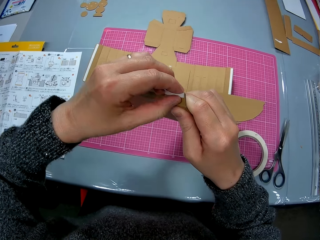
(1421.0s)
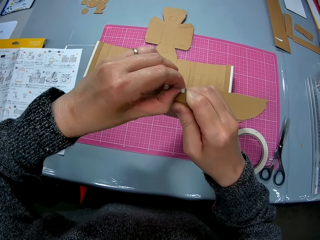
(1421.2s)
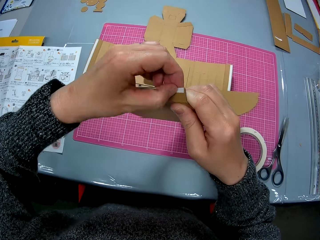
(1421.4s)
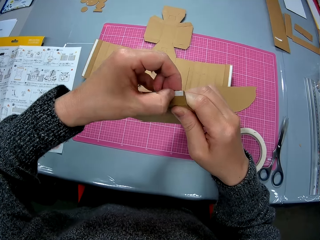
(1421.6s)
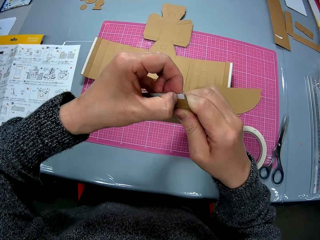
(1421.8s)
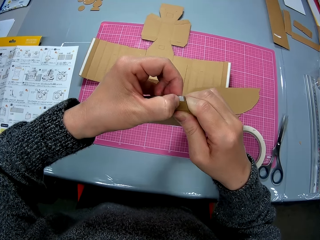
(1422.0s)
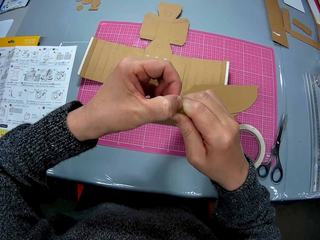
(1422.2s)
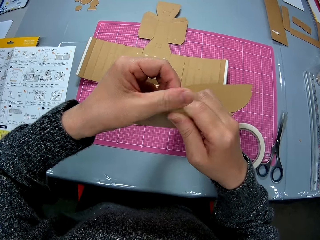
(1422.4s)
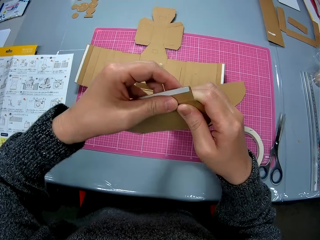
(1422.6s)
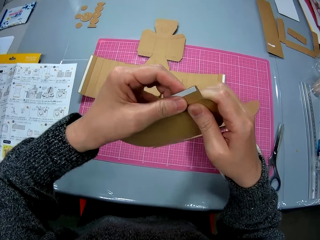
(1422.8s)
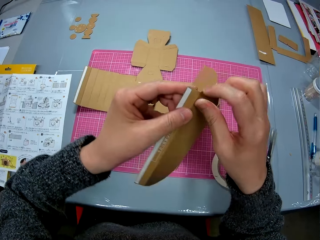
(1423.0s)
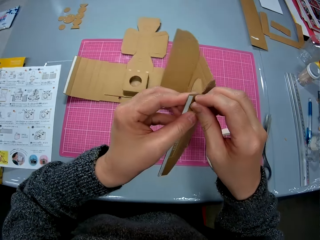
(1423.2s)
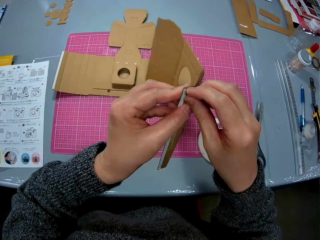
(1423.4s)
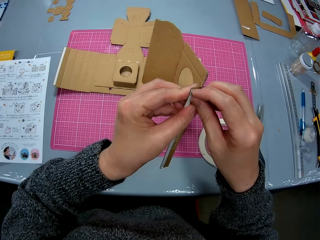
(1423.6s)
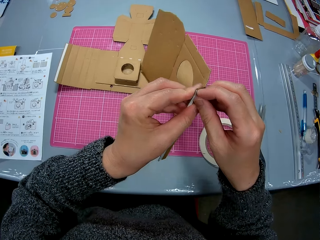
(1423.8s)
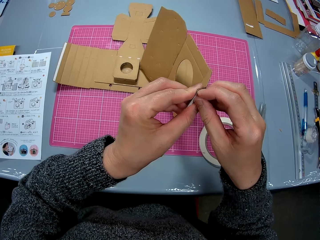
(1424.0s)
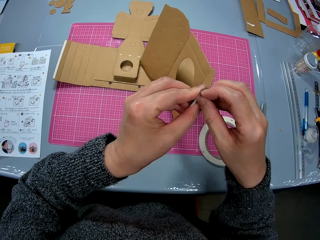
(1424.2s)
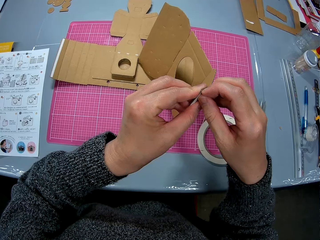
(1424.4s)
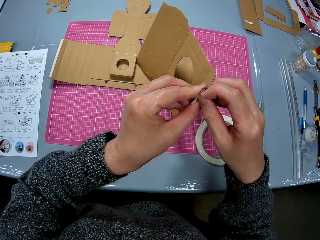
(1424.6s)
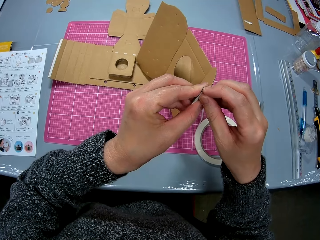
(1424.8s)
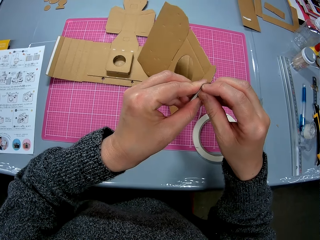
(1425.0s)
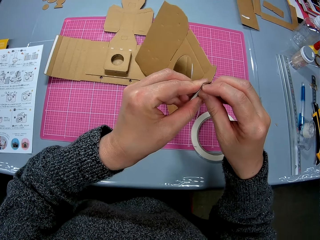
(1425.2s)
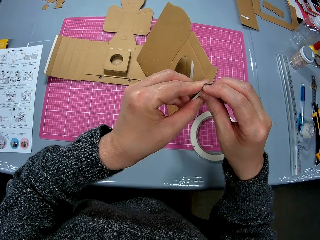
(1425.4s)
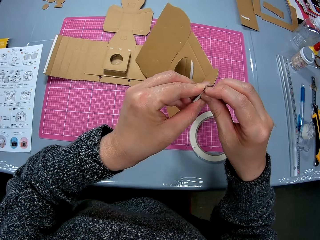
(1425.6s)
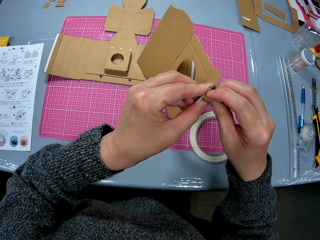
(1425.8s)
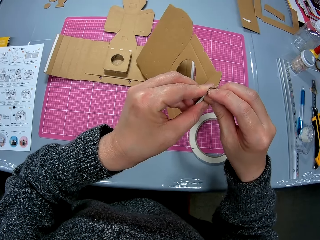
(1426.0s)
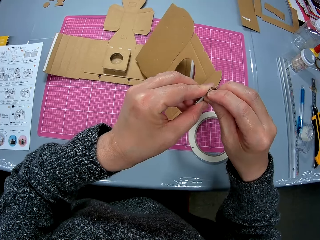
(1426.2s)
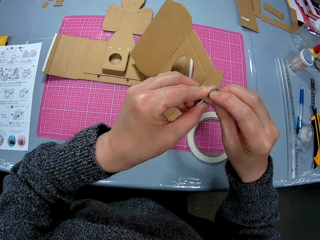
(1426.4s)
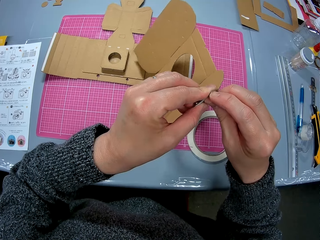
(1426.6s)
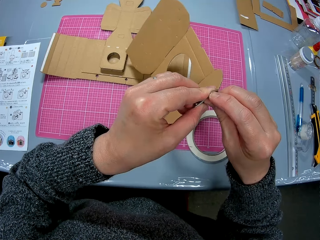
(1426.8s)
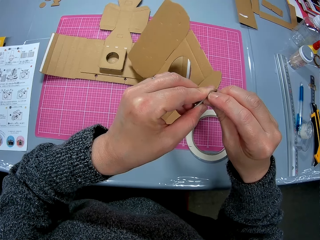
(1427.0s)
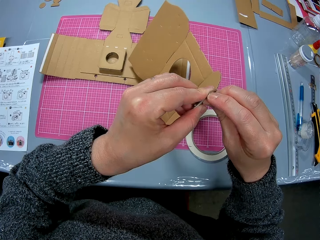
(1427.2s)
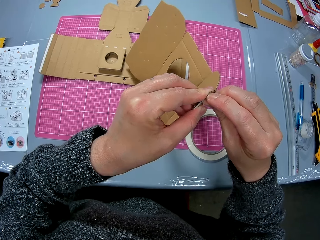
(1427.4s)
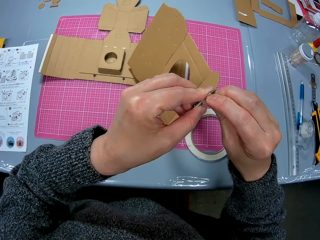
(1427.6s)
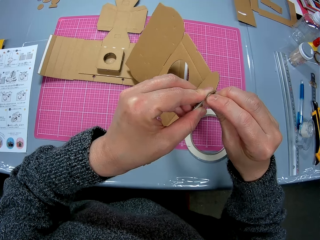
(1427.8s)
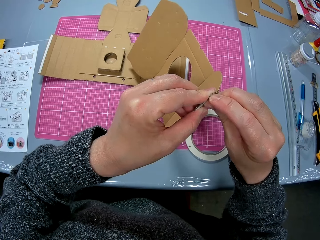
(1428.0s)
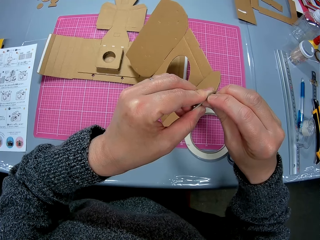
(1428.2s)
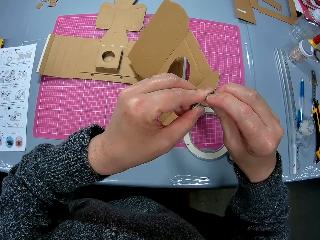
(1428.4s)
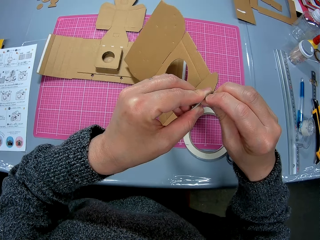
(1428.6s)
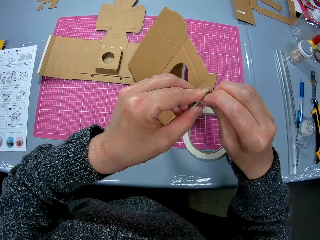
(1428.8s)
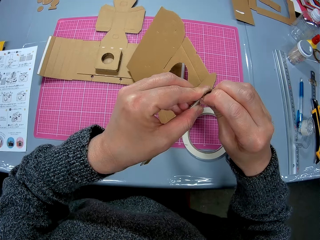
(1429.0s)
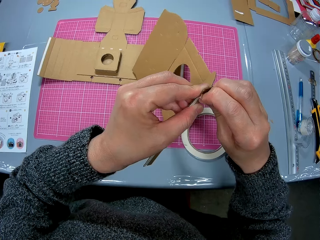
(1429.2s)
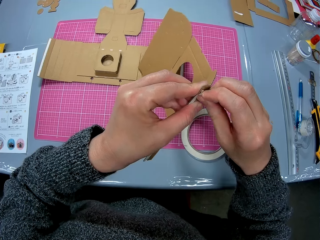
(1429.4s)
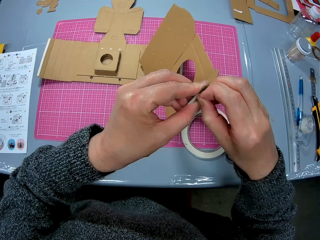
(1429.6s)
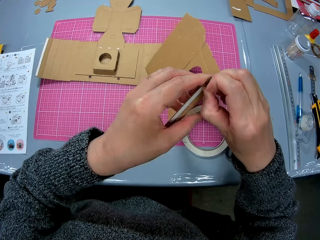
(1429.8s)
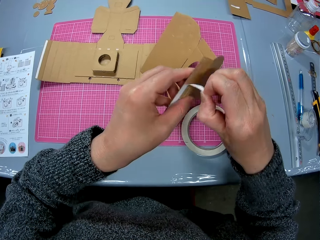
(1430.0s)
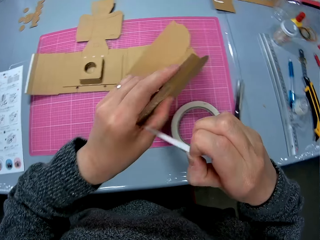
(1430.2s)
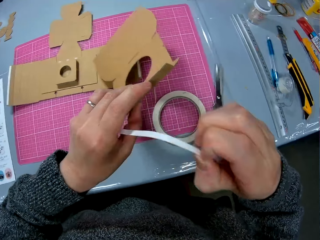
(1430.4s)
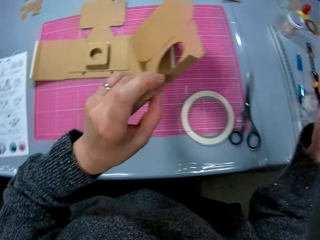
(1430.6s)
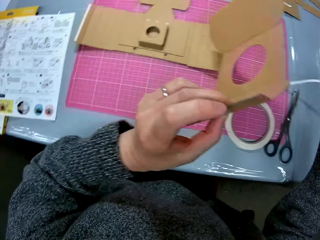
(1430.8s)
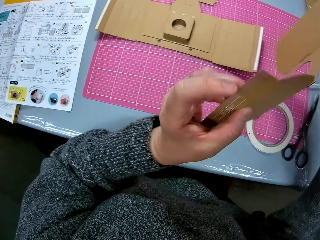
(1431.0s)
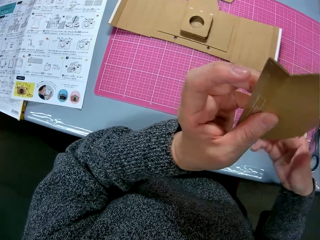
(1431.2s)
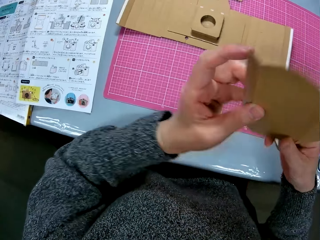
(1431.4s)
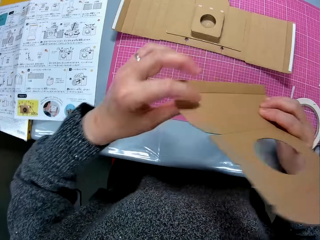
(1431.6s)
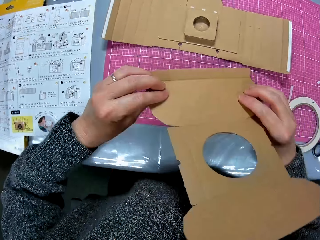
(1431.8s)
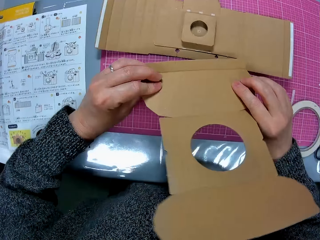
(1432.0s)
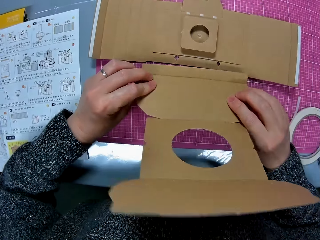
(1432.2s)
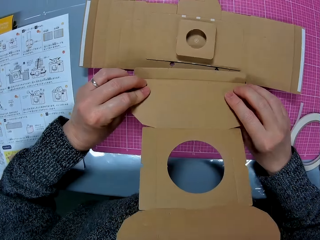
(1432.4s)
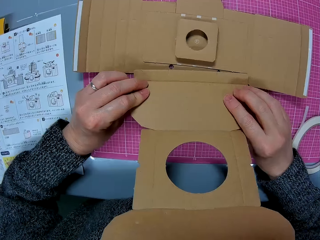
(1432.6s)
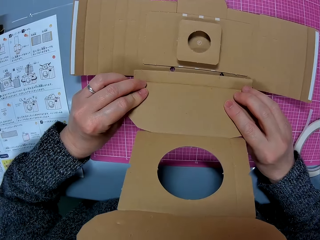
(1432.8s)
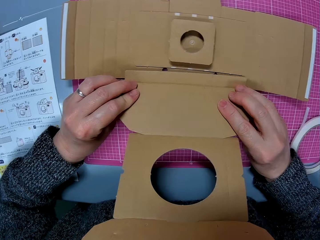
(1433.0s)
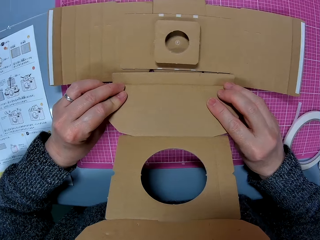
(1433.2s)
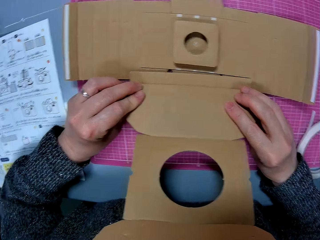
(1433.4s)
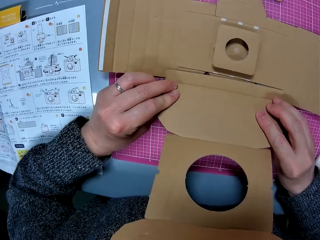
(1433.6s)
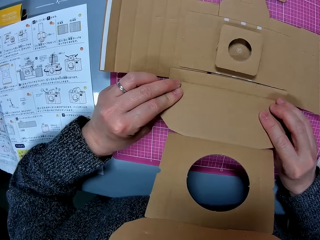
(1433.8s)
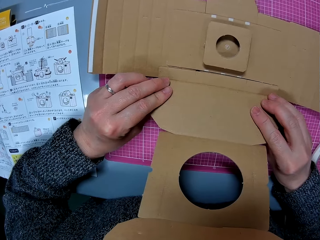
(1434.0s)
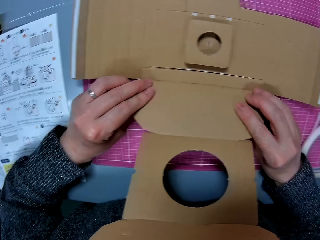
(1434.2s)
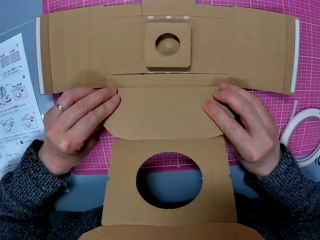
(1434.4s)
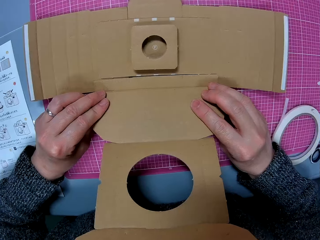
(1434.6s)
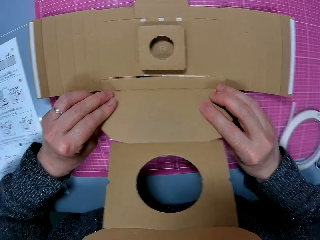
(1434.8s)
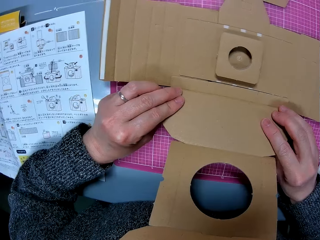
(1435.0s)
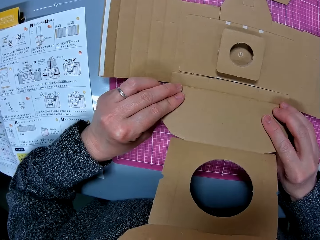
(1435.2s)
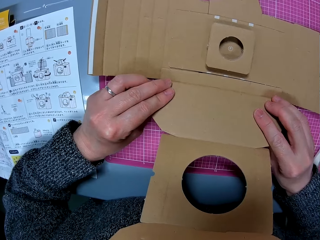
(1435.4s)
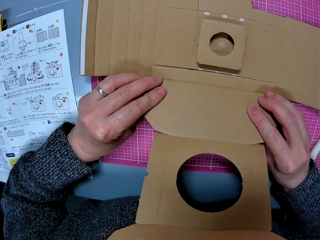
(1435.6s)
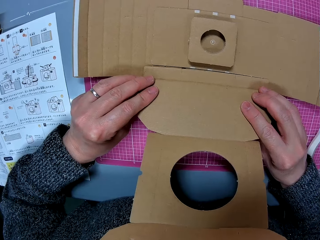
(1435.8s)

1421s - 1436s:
The camera wearer turns the cardboard. They cut the cardboard. They peel a tape off a carton. They drop the cardboard piece. They craft the cardboard. They attach the carton to another carton.

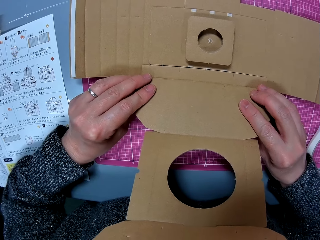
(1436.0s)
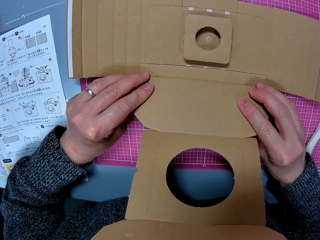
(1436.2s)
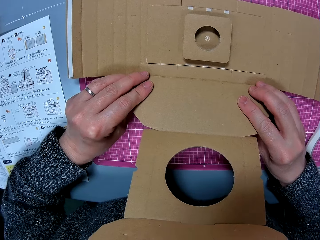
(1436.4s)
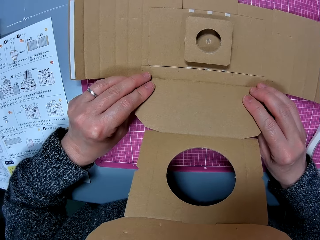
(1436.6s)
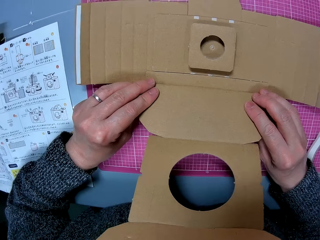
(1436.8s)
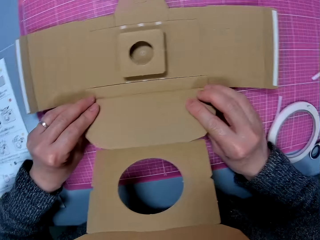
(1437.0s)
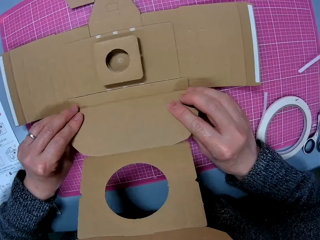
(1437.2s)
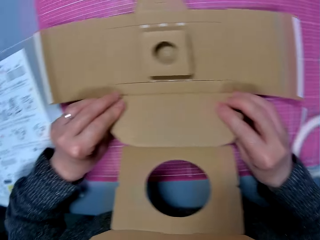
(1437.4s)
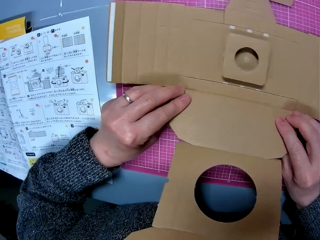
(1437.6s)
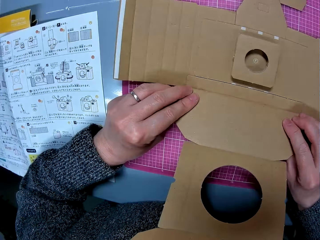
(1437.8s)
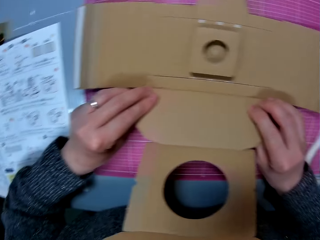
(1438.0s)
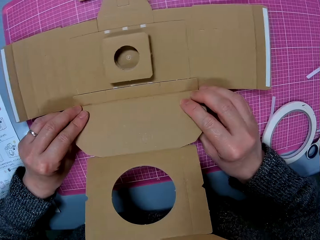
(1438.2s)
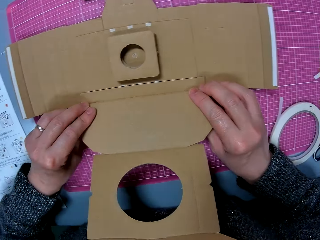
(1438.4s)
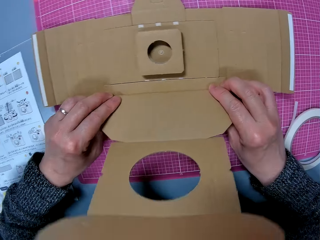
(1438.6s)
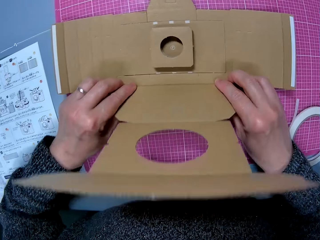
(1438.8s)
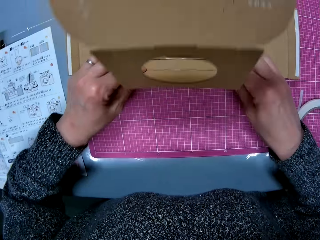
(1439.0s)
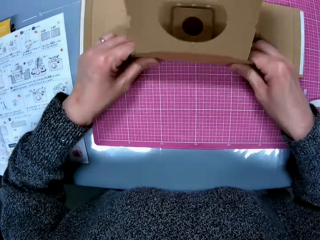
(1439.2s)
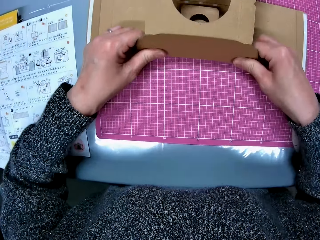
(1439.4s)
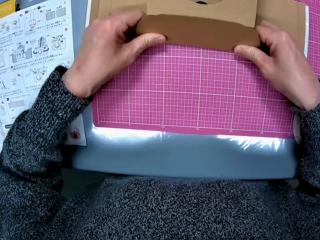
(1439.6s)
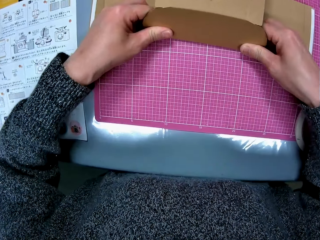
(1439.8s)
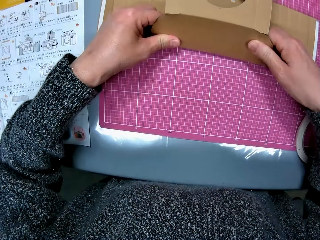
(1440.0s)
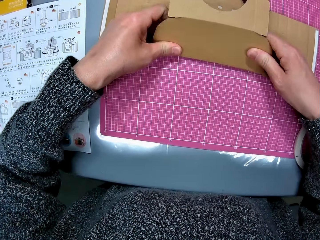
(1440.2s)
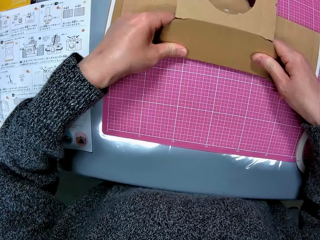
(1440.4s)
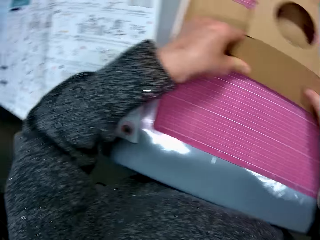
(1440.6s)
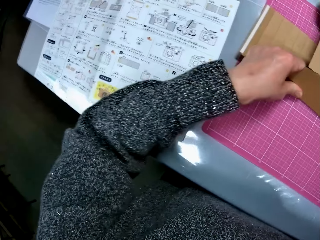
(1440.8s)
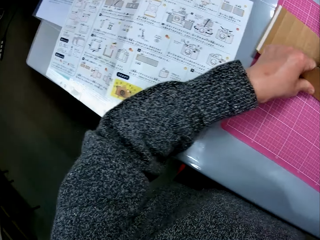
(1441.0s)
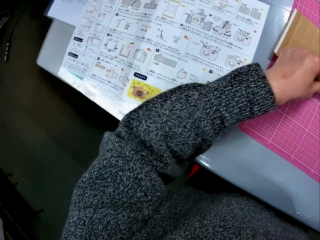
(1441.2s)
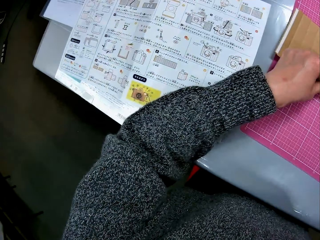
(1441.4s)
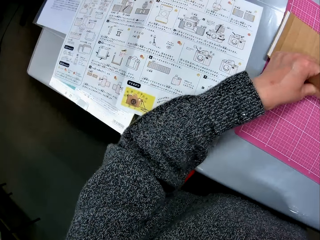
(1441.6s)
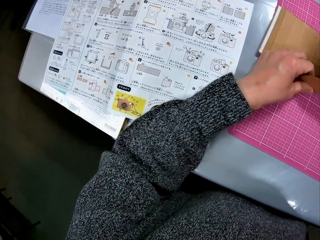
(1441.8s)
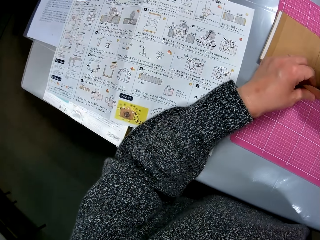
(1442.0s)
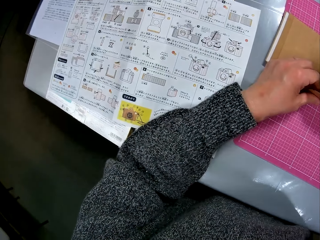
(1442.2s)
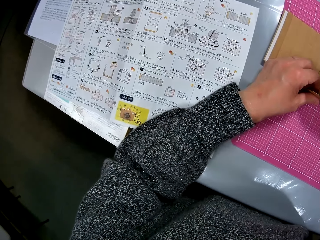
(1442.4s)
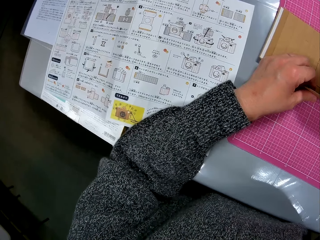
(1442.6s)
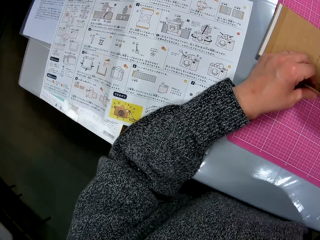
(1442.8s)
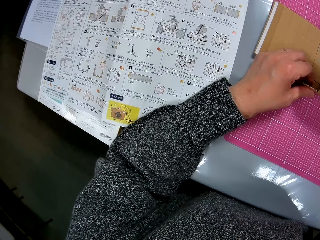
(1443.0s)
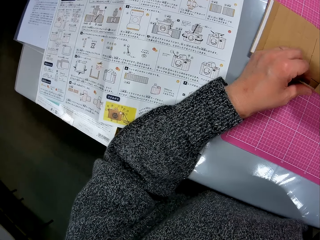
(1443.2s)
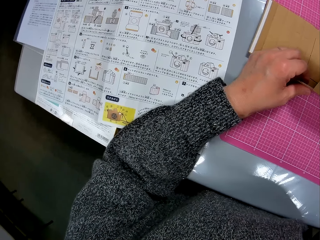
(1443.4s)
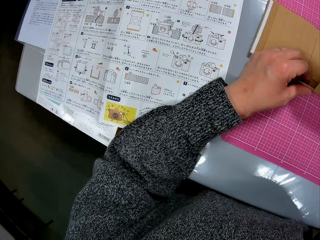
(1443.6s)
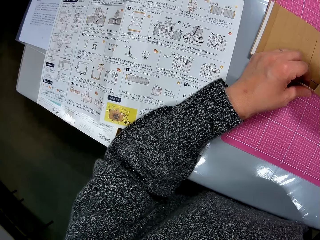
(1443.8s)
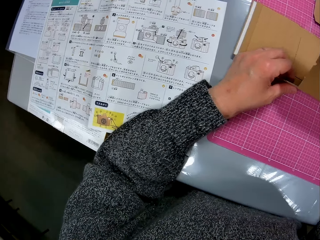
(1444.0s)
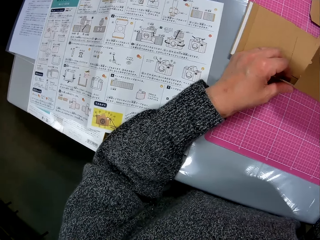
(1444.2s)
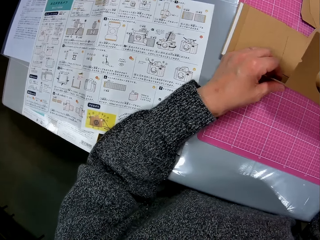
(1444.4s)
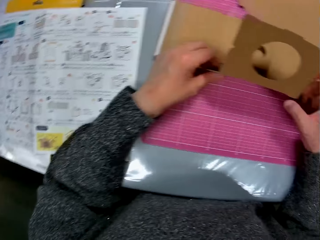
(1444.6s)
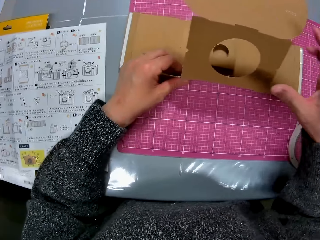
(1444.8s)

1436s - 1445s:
The camera wearer looks at the manual.
